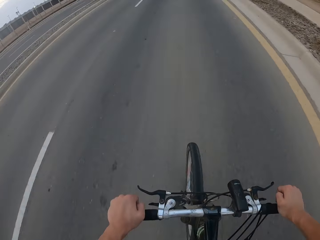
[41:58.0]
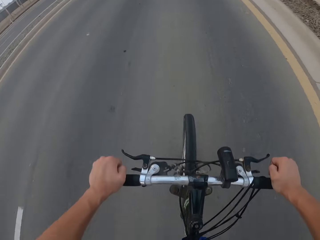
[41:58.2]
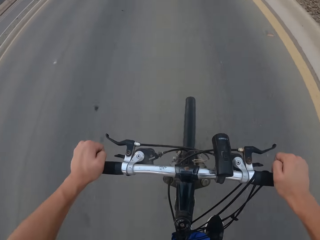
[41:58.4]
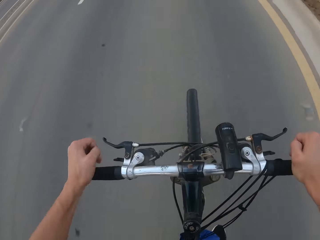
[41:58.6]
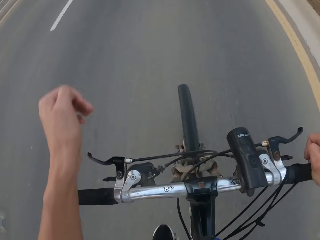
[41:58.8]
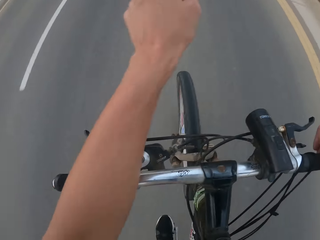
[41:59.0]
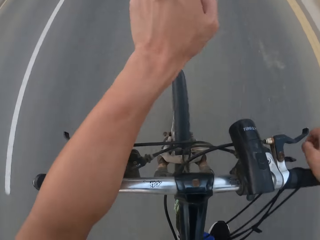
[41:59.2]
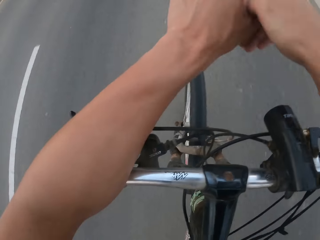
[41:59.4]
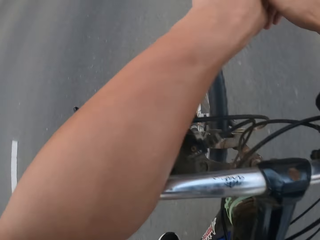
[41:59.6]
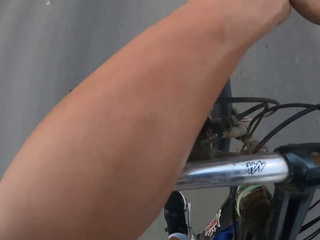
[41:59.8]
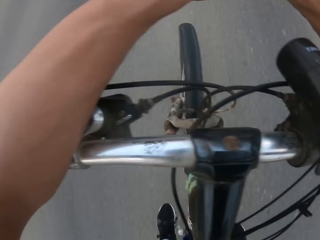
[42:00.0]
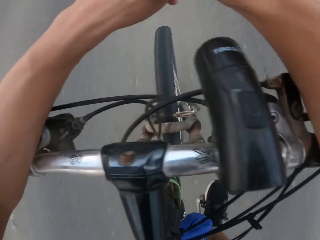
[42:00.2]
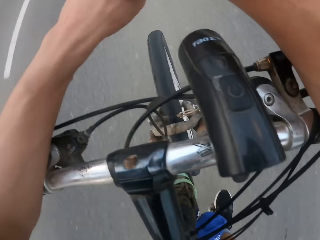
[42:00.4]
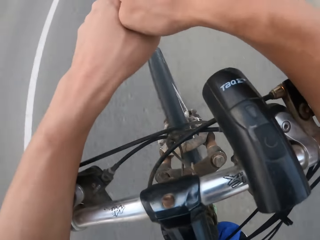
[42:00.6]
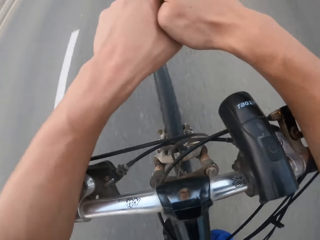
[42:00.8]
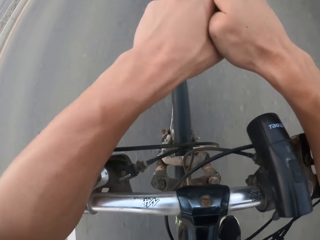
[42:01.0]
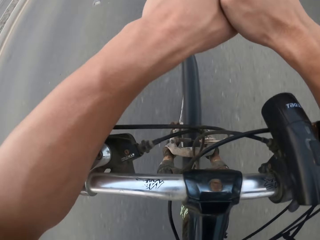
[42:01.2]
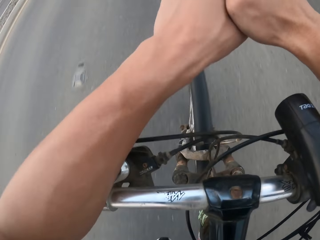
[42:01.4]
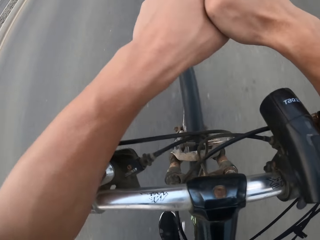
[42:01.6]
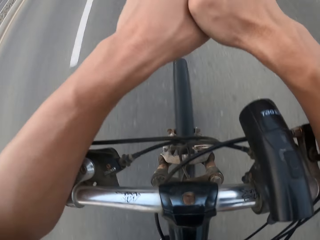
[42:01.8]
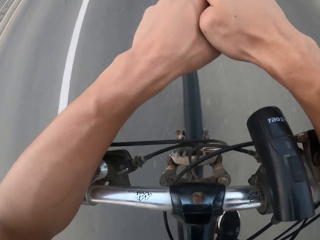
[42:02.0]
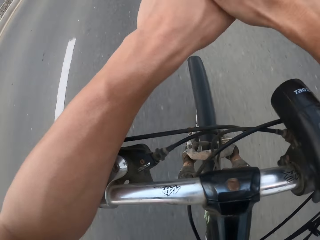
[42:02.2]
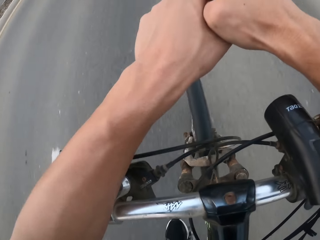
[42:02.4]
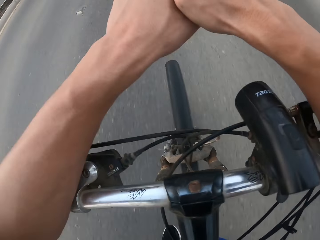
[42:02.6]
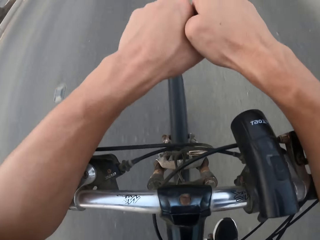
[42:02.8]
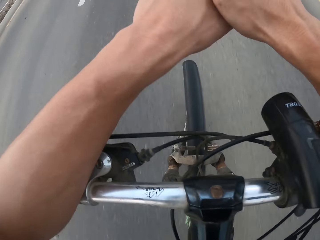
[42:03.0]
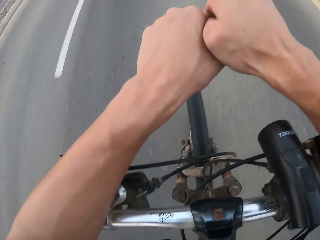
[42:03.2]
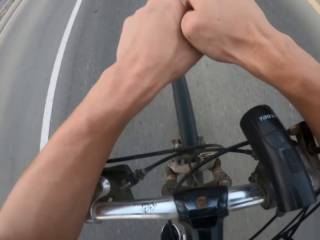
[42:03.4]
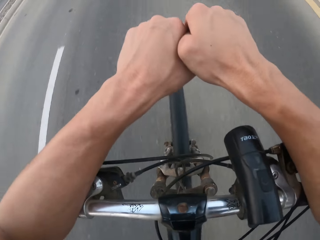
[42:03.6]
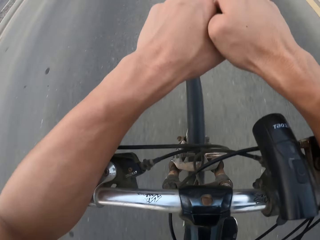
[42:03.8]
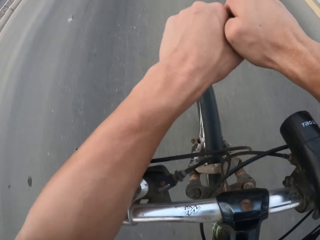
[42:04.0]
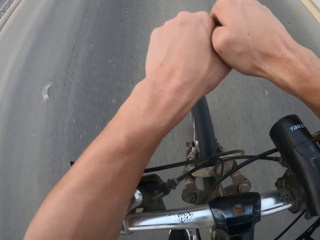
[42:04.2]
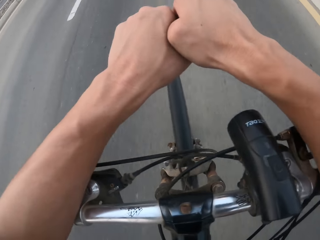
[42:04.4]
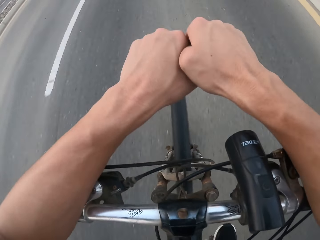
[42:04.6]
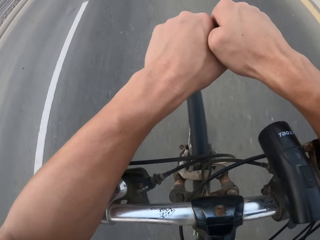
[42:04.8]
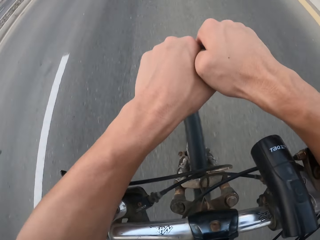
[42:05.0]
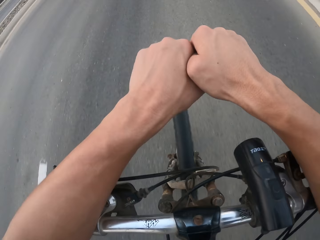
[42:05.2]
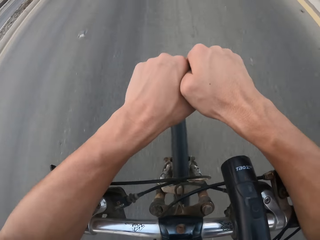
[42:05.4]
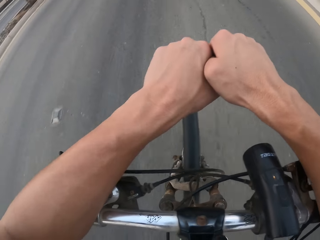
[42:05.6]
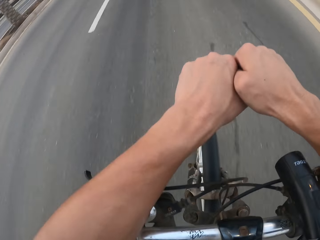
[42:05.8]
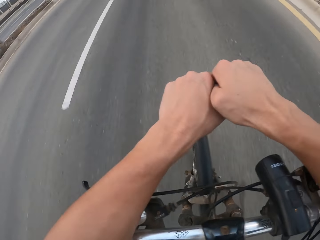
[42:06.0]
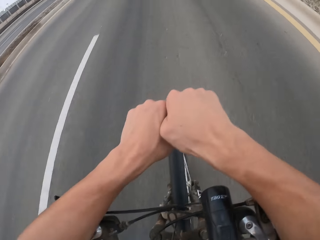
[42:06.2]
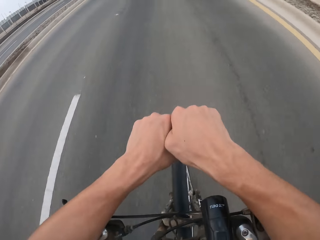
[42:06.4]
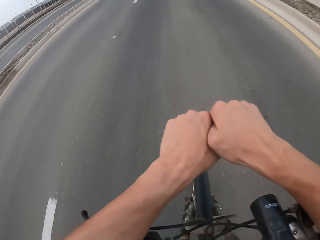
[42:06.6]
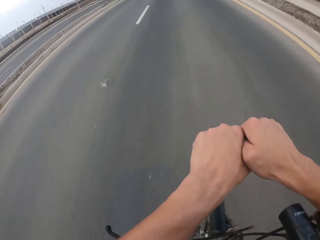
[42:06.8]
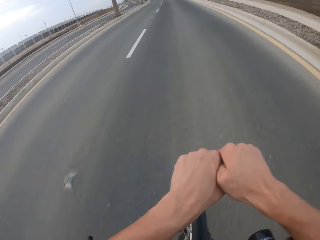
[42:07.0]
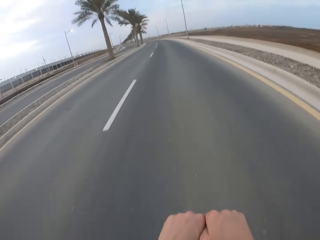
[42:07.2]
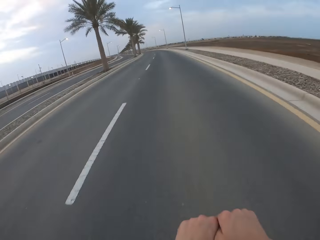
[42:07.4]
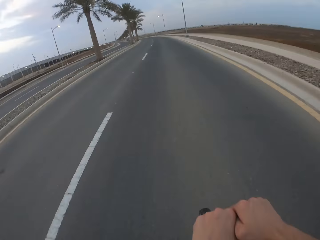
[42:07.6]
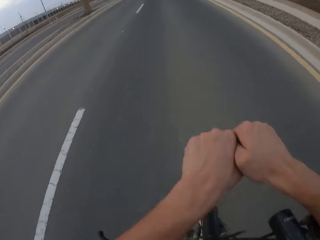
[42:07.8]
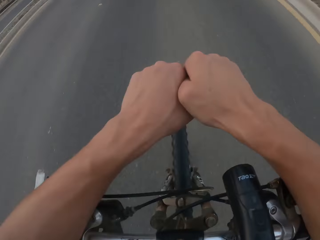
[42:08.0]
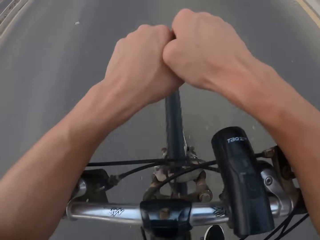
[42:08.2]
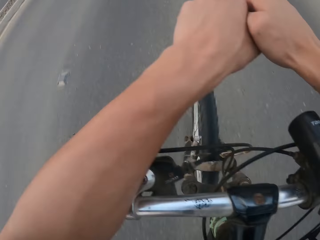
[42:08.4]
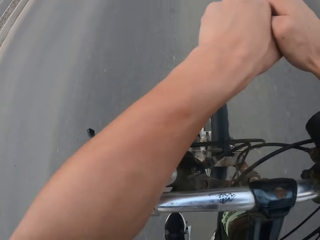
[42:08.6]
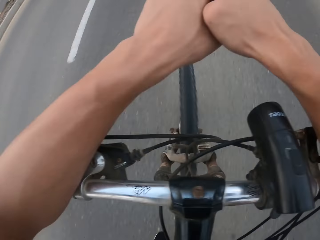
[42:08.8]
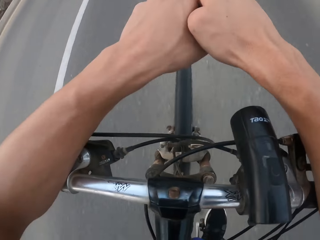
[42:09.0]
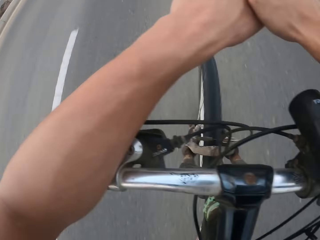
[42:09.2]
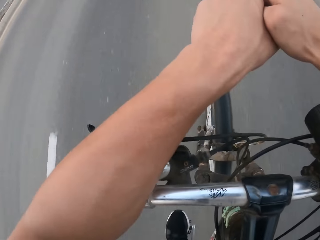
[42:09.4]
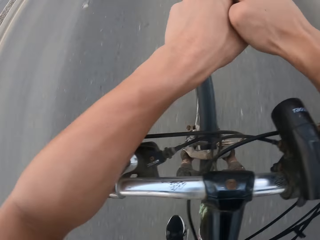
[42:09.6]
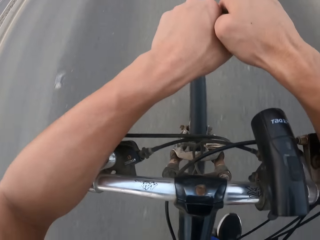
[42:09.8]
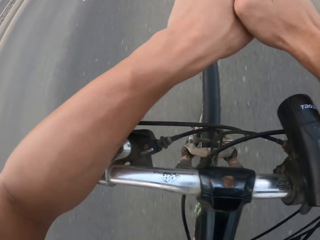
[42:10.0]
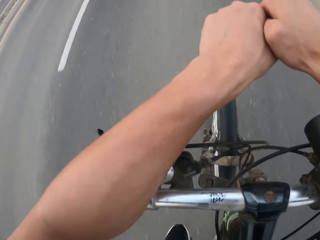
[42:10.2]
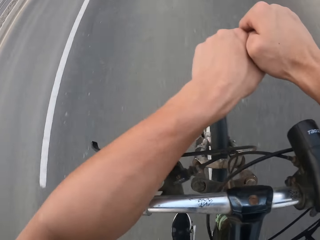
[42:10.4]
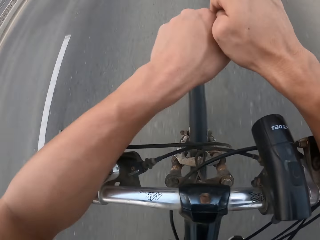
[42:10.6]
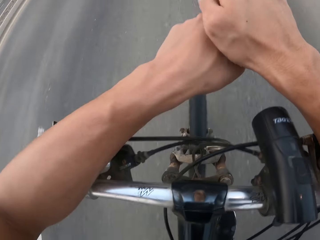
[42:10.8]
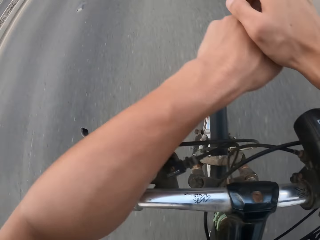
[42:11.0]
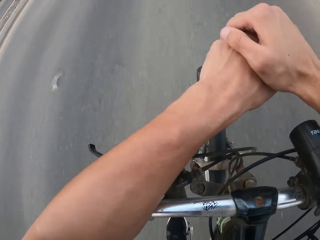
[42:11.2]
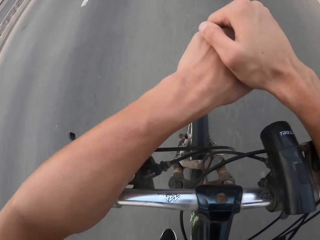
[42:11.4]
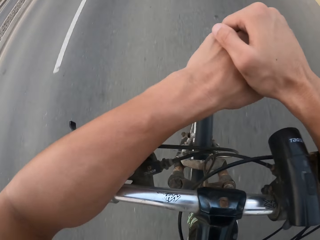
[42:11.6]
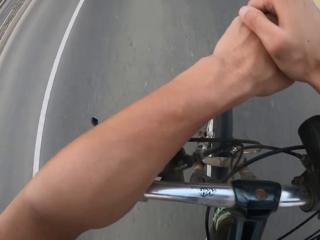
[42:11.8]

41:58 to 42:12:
The camera wearer leans on the bike. He places his hand on the handles. He cycles on the road.

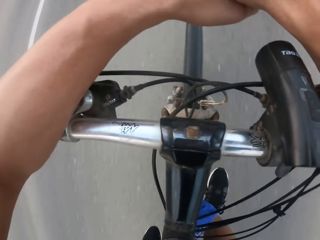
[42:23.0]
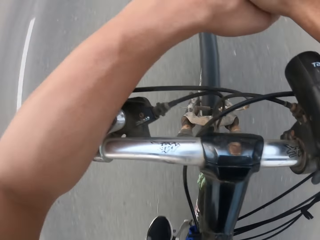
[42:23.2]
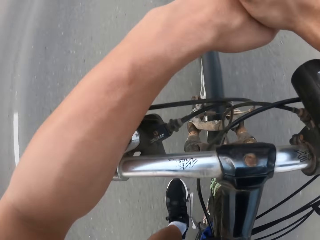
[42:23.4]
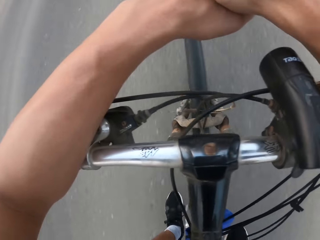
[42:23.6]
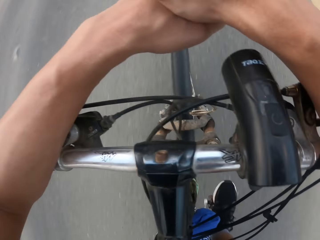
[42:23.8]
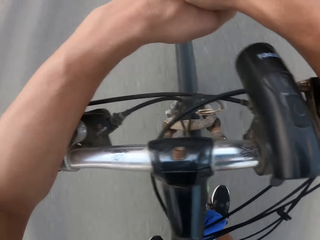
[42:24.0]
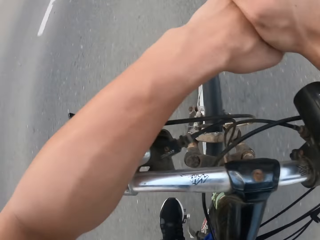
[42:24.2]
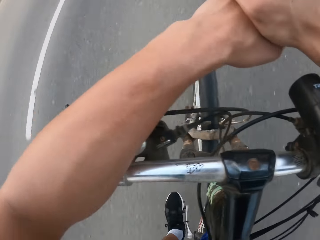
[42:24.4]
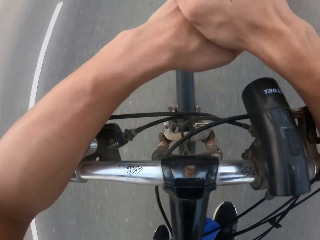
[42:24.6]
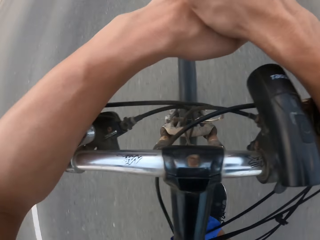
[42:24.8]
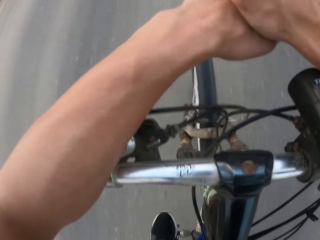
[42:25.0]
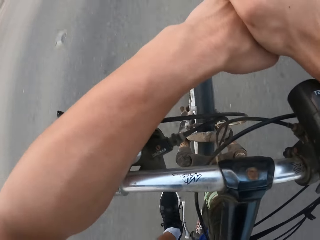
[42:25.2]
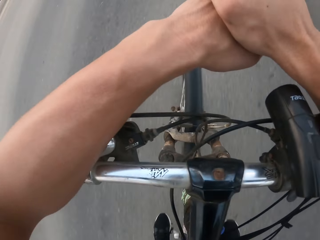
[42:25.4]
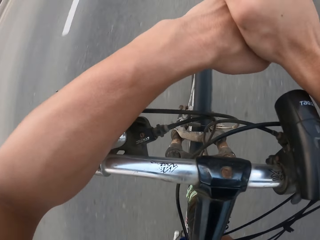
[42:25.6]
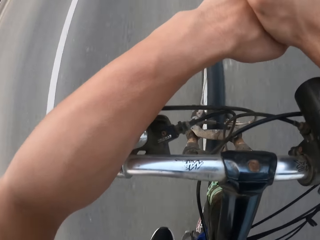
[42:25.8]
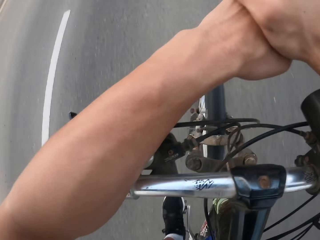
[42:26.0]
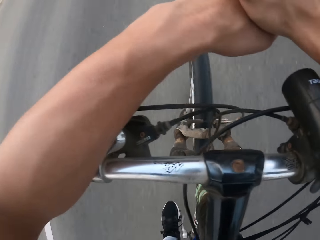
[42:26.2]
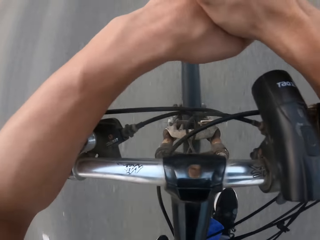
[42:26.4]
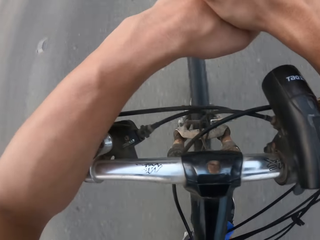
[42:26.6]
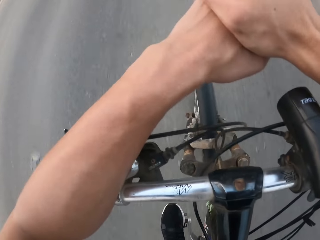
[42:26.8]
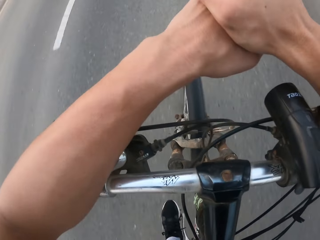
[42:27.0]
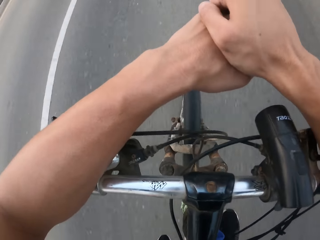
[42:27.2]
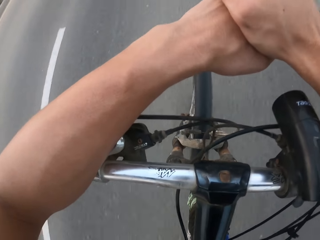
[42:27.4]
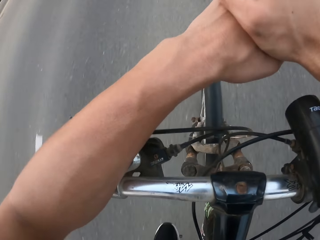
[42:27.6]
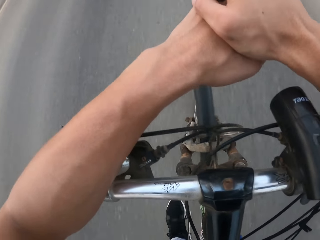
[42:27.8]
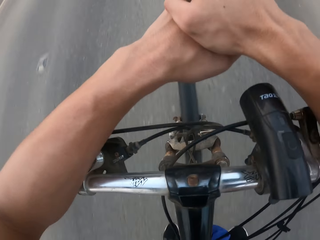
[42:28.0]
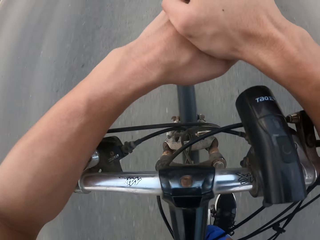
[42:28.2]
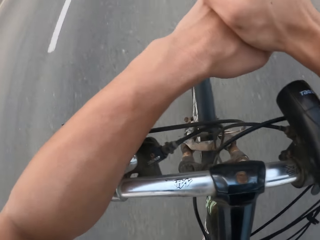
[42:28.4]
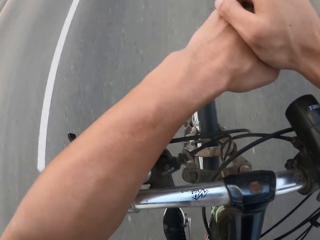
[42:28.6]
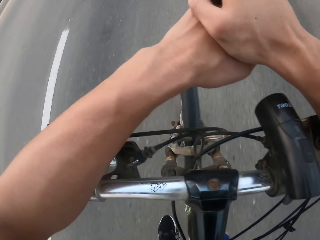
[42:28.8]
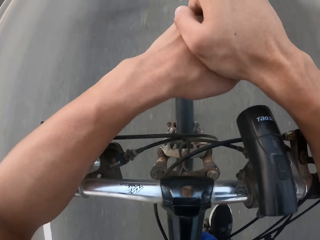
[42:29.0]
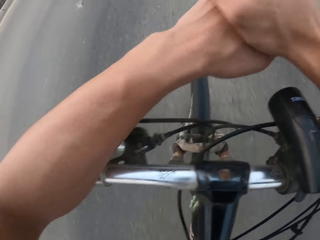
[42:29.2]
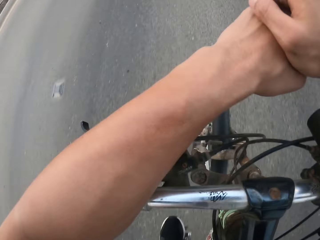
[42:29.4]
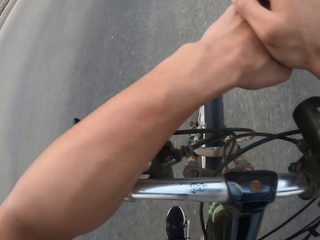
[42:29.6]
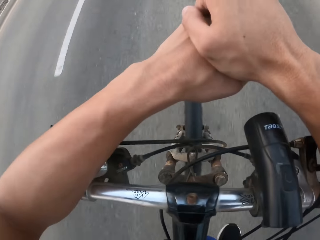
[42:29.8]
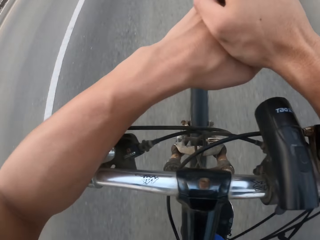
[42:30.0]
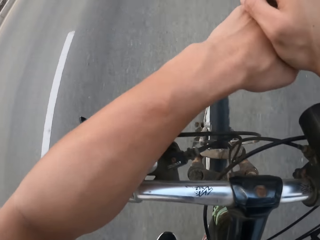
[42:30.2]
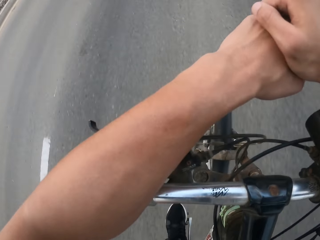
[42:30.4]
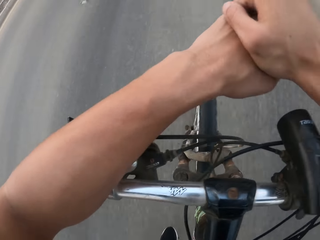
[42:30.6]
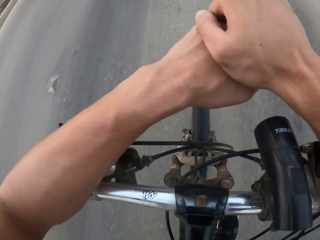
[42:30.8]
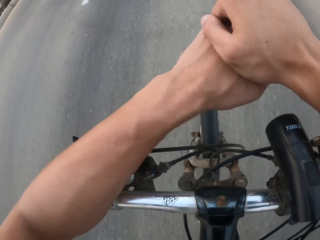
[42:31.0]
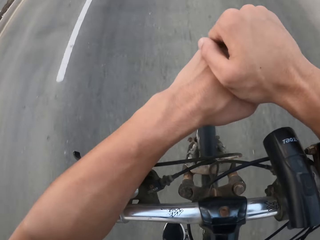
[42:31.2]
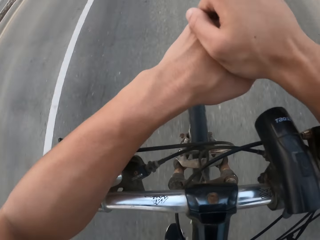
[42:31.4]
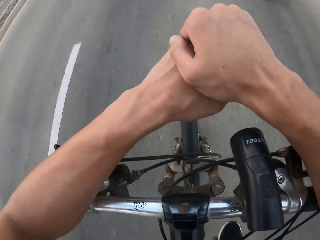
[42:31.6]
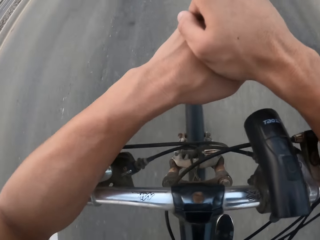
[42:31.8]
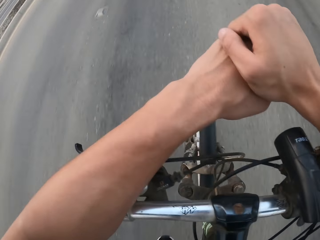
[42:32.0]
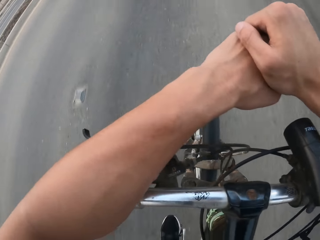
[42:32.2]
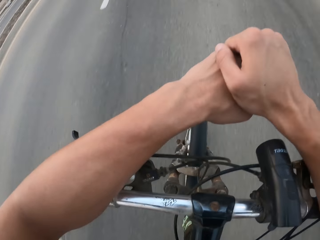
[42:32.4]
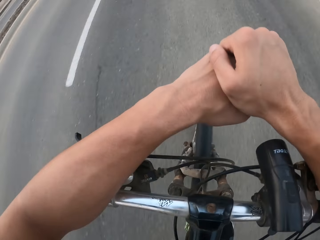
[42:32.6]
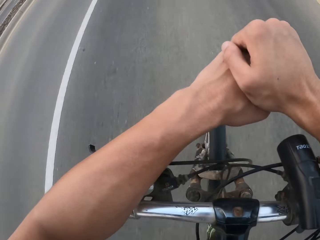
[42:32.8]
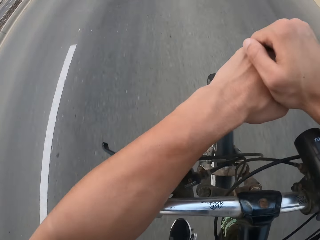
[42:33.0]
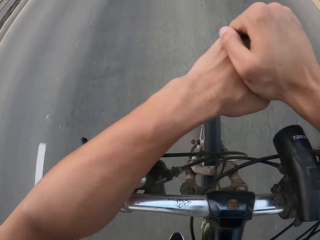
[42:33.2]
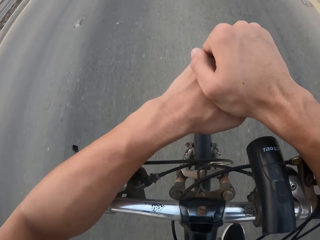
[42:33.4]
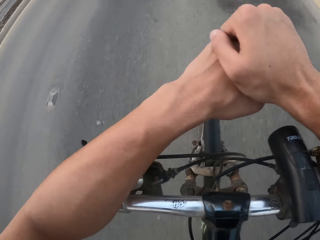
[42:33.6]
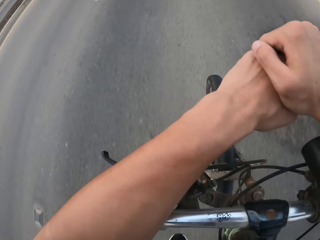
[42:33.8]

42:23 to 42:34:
The camera wearer pedals.
